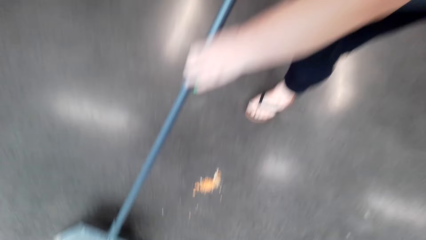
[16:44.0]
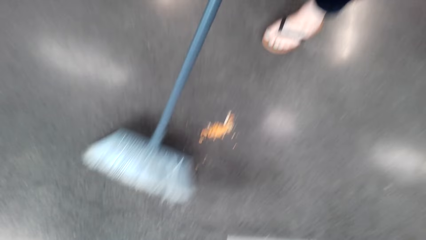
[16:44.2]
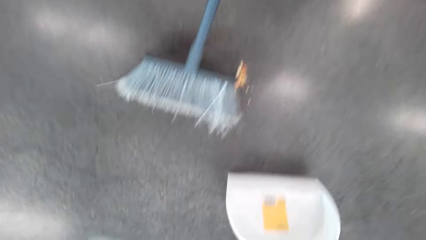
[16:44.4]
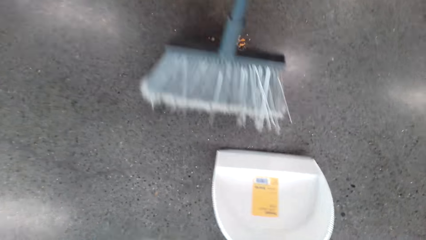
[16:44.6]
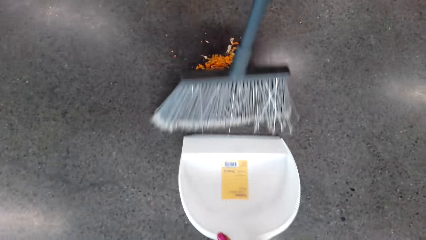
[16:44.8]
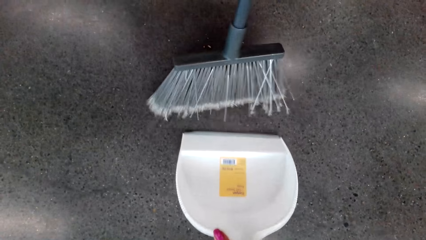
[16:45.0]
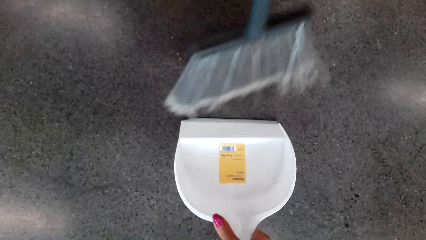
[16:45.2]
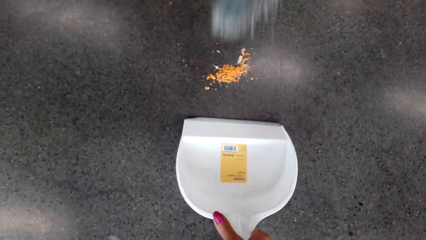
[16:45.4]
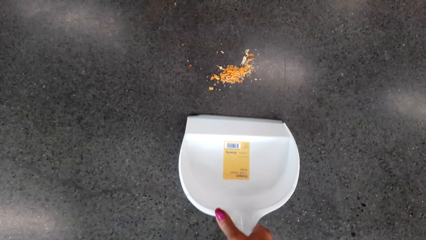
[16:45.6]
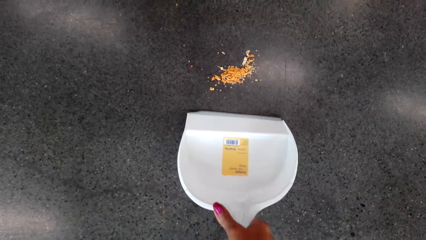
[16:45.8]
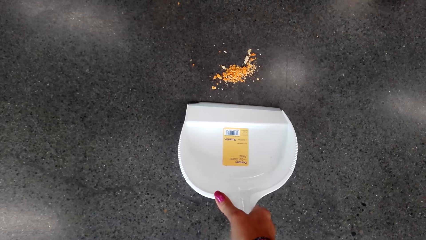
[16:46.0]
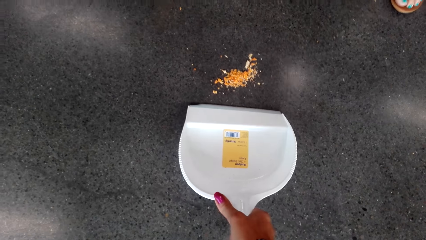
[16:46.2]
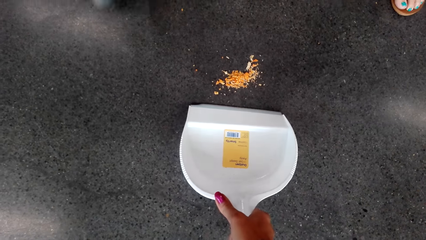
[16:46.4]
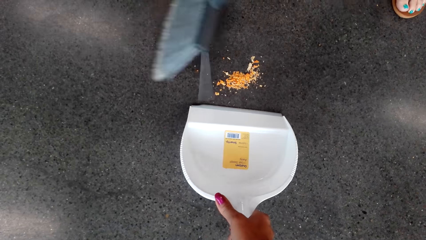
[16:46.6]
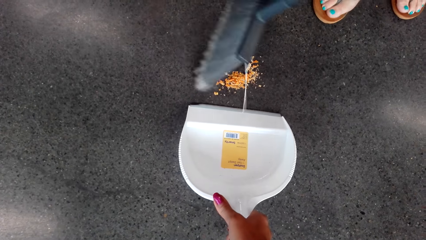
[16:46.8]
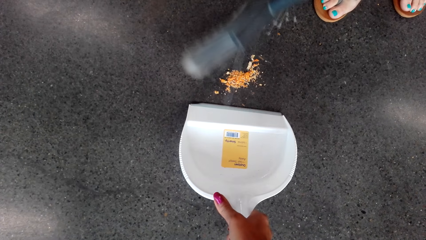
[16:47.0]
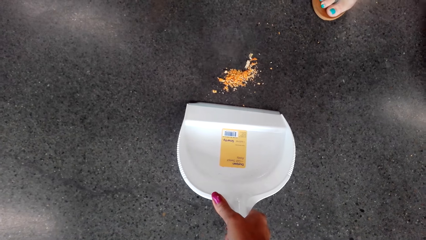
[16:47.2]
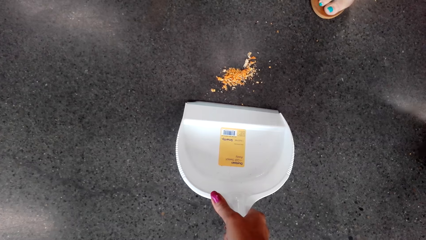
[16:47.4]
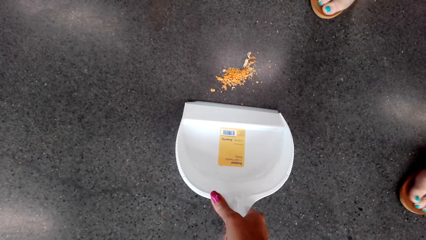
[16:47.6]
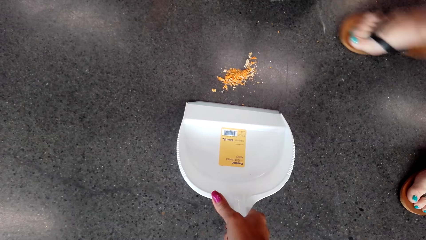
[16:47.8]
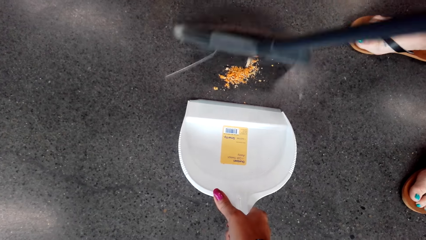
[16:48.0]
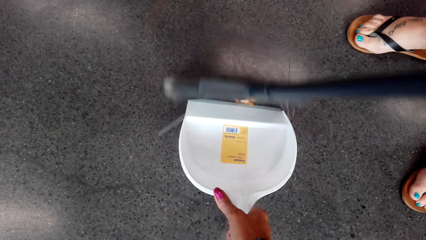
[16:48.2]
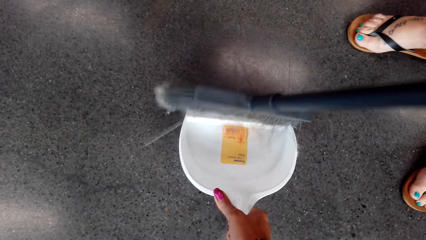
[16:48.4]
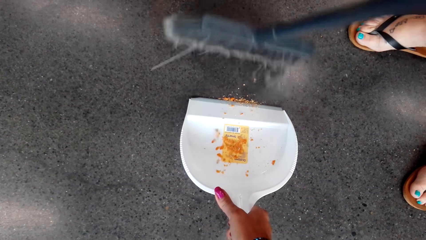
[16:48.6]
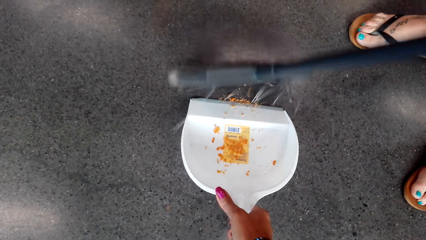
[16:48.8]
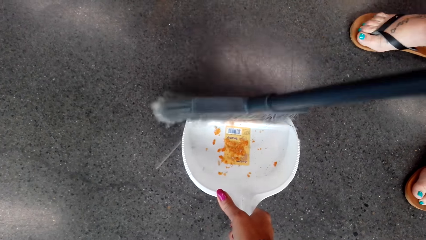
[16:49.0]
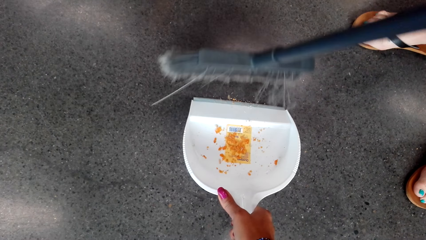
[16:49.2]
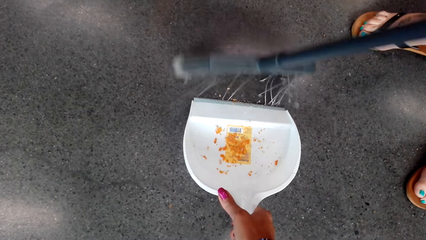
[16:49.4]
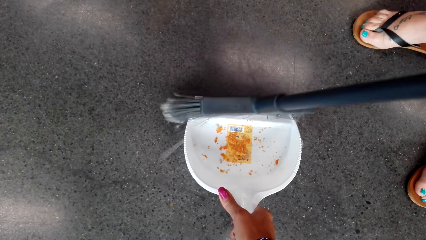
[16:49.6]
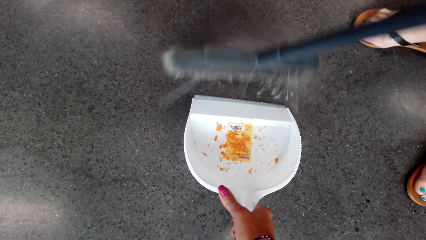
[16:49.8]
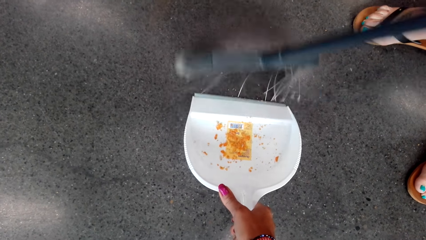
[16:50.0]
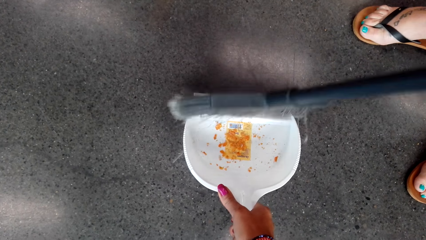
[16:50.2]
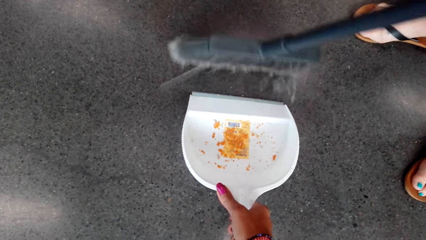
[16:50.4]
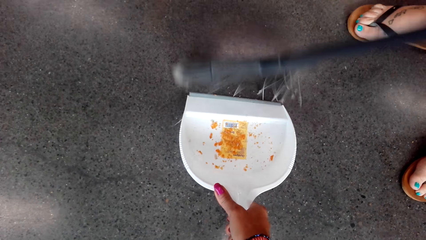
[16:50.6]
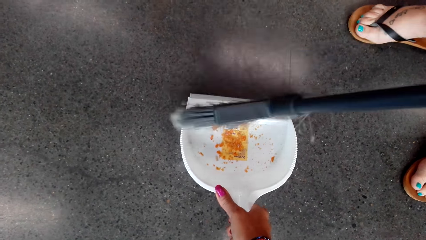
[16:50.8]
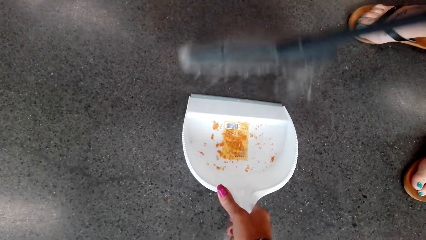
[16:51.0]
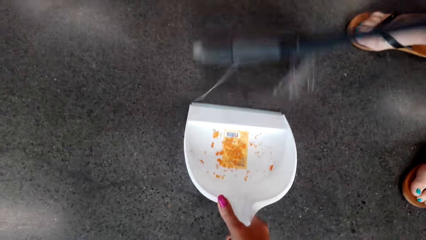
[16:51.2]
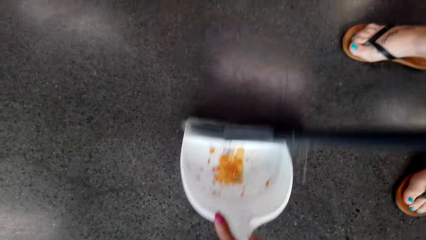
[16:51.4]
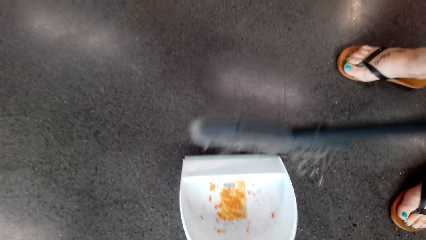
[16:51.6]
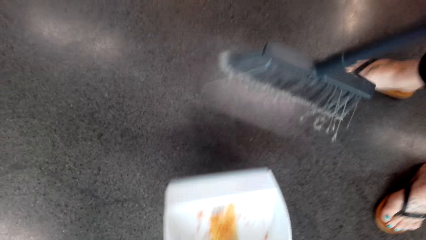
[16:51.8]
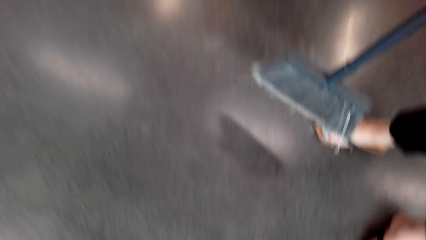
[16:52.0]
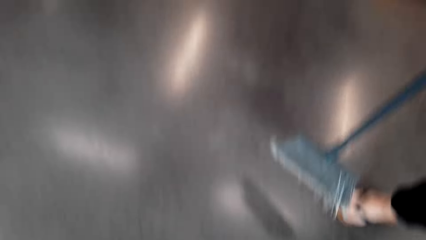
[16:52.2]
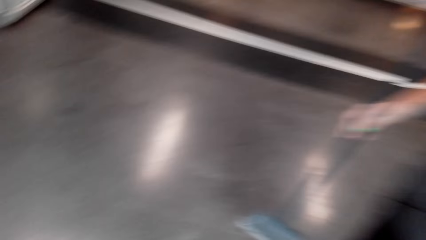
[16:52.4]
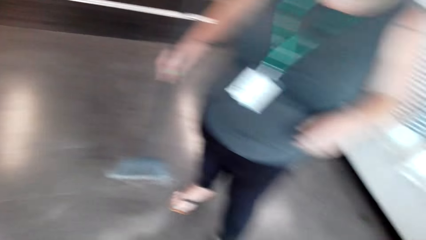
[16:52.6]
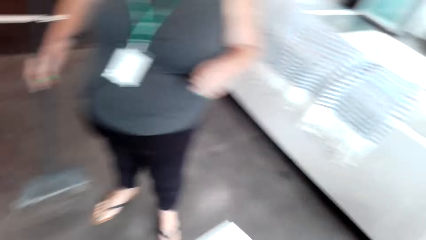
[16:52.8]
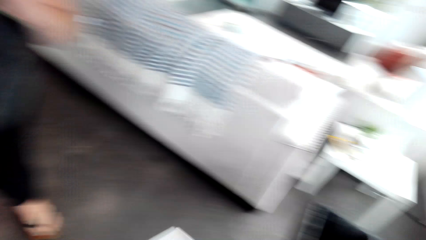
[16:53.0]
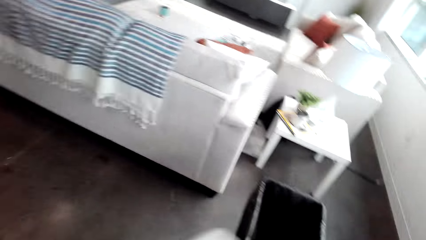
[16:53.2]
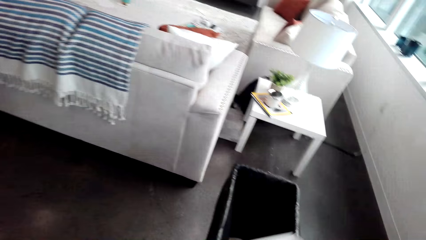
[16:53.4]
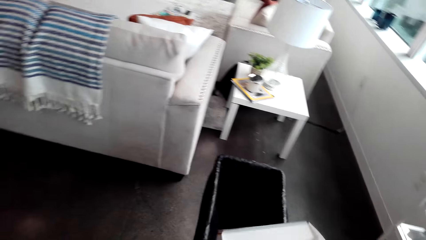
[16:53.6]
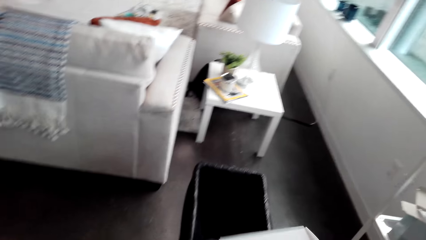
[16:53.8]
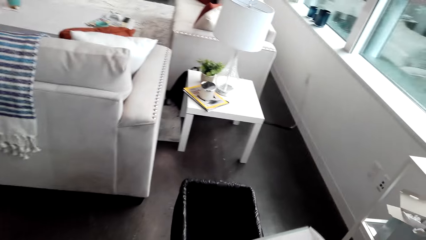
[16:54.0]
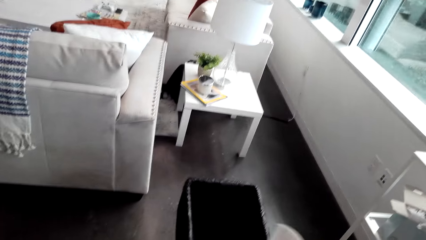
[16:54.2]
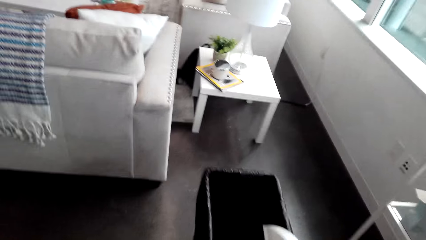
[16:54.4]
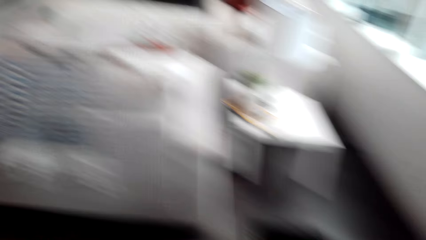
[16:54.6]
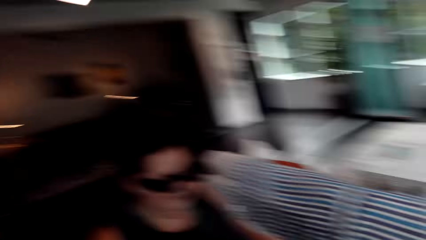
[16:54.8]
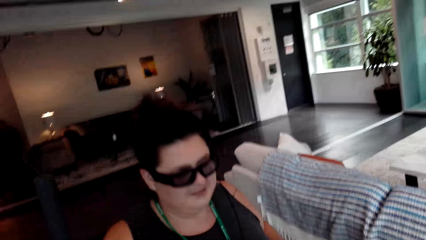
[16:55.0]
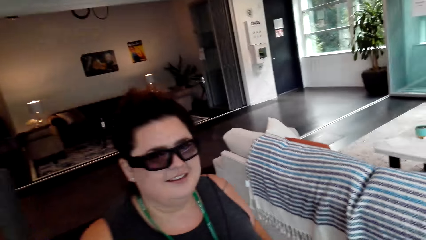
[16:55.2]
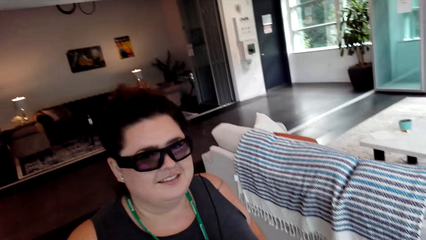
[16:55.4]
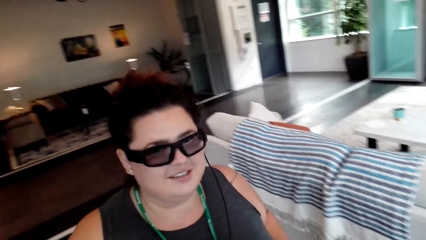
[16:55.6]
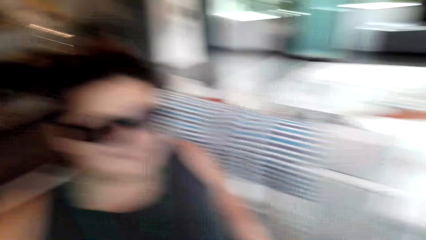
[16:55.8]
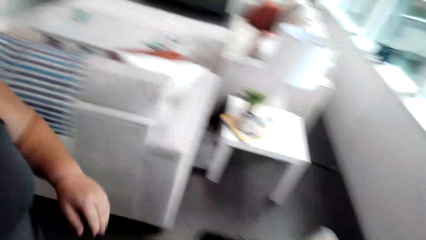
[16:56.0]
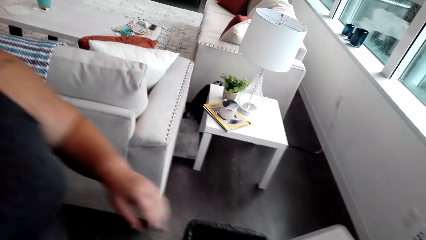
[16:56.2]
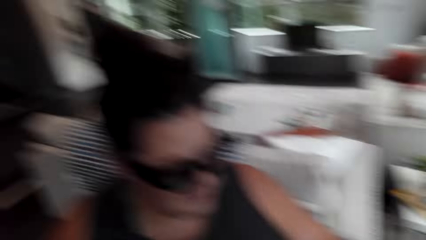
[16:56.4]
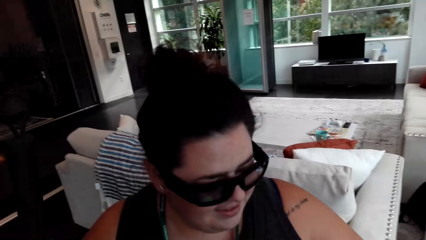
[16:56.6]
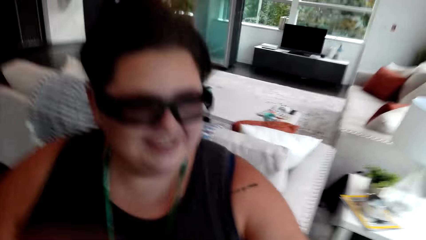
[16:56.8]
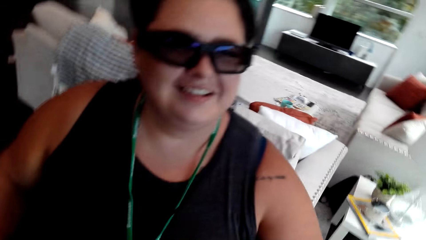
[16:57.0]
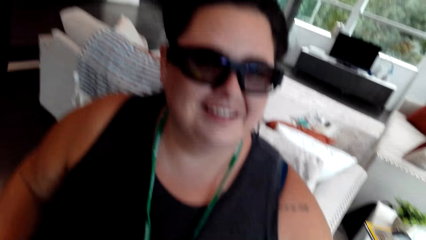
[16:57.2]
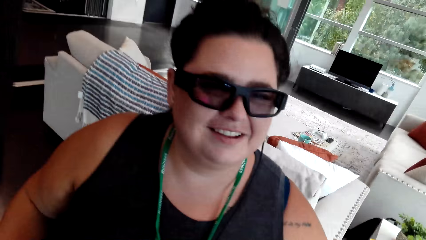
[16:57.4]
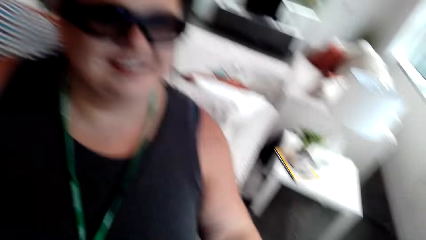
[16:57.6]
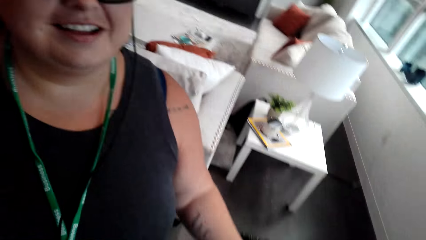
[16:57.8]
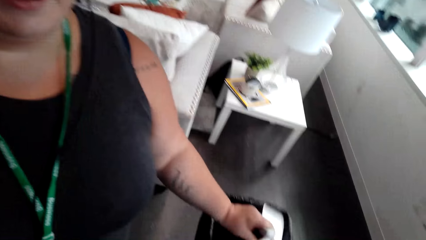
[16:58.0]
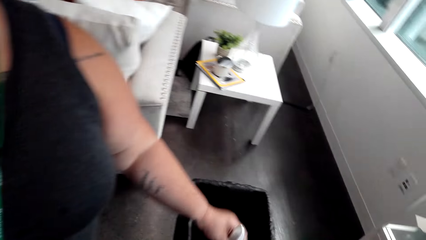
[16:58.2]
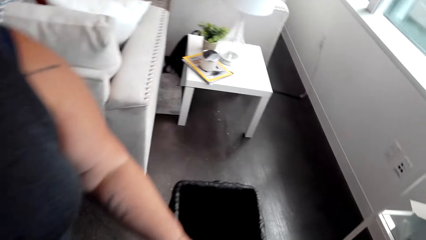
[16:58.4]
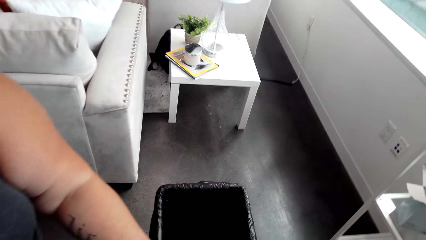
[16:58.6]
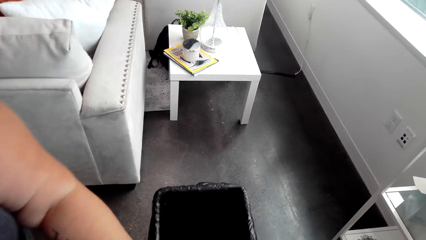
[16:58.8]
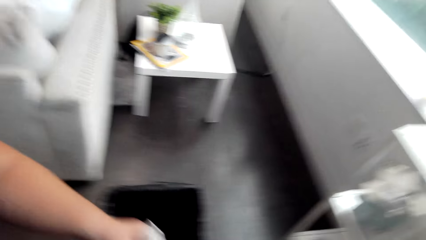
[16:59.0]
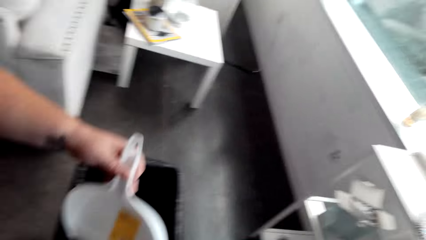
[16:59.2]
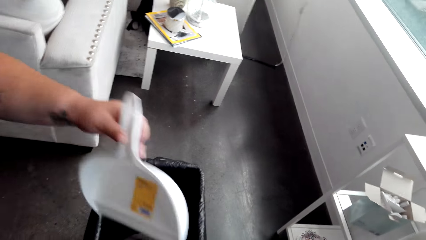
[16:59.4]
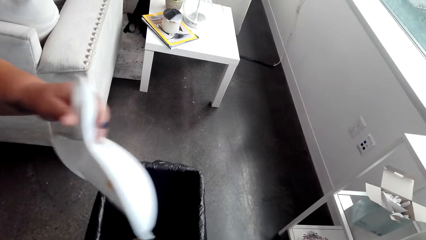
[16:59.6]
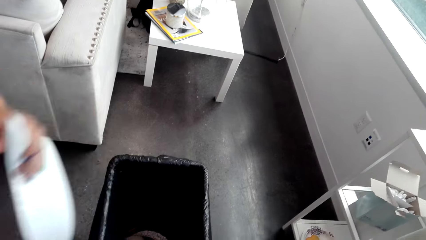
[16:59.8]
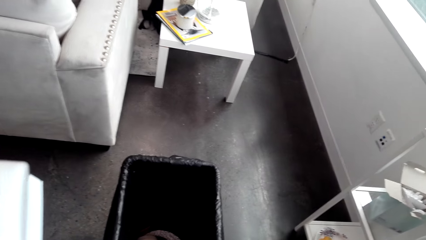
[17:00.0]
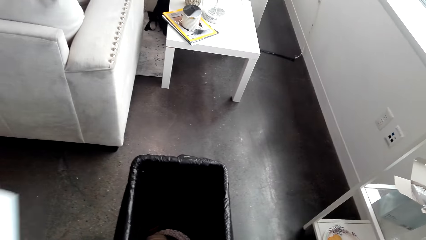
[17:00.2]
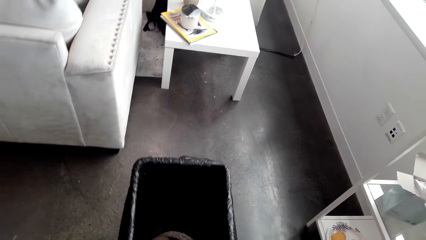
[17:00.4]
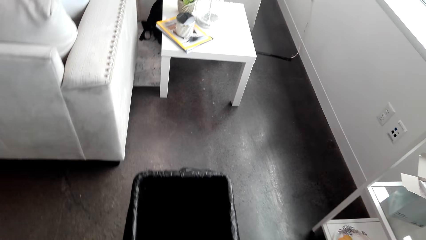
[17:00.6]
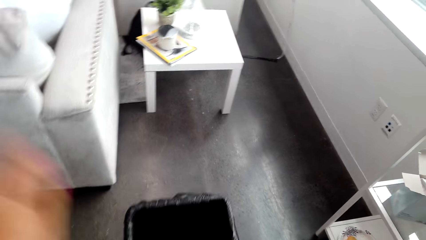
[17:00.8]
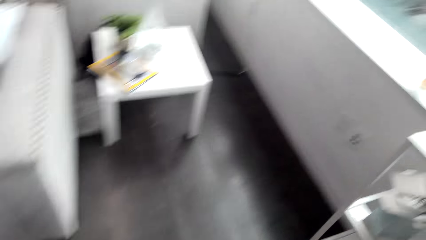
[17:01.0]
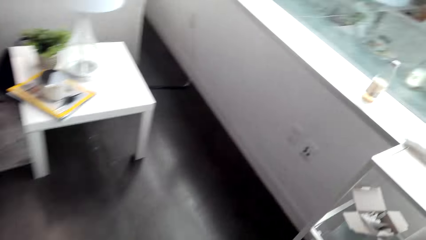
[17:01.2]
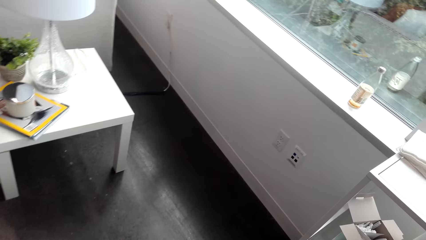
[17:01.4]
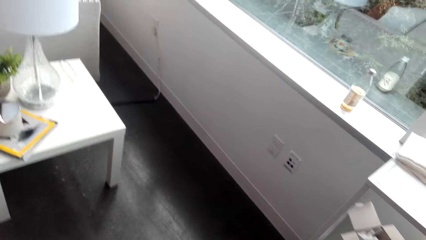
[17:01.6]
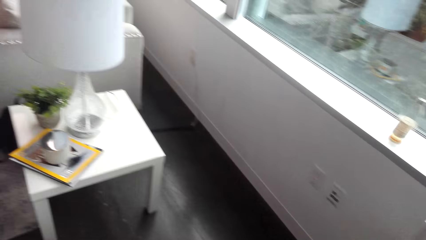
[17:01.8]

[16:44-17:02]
A woman sweeps the floor with a brush. She collects the dirt. The camera wearer puts the dustpan or trash tray down. They move the trash tray closer to the dirt. The woman sweeps the dirt in the dustpan with the brush. The camera wearer pours the dirt in the dustbin. The woman takes the trash tray from the camera wearer.
